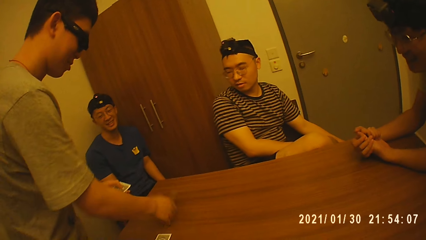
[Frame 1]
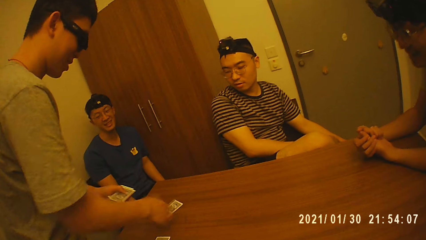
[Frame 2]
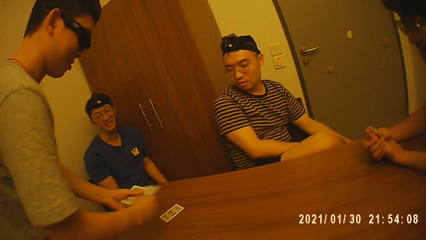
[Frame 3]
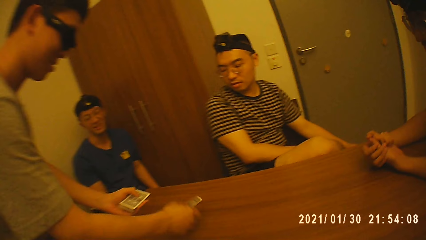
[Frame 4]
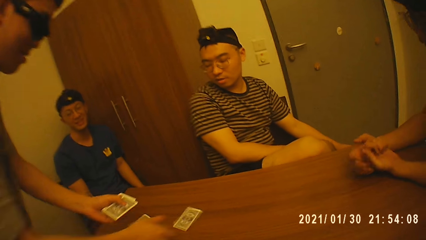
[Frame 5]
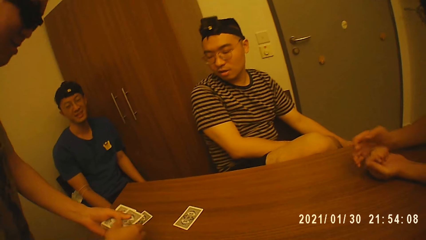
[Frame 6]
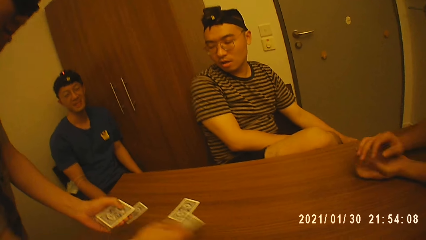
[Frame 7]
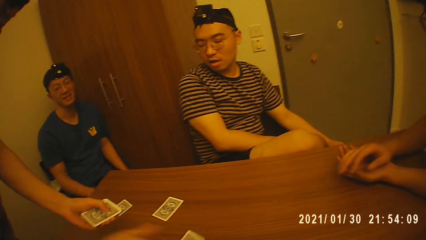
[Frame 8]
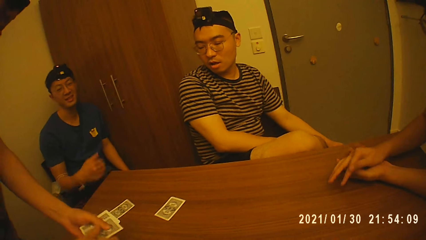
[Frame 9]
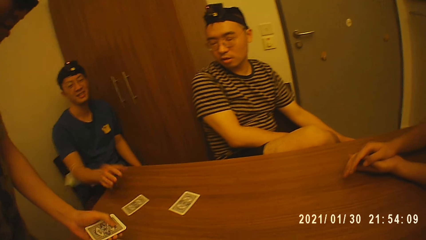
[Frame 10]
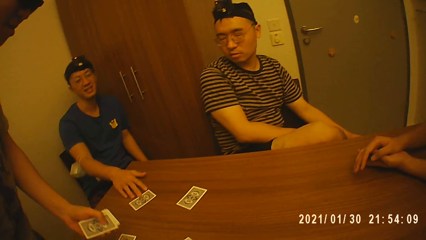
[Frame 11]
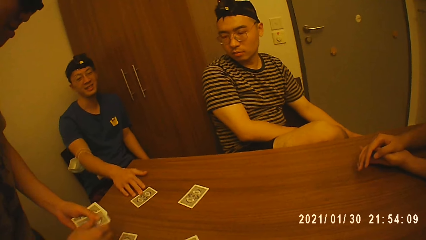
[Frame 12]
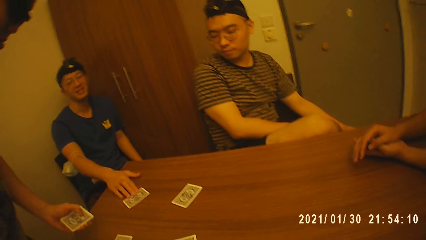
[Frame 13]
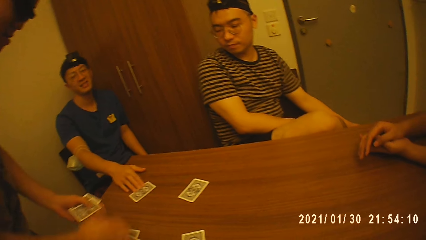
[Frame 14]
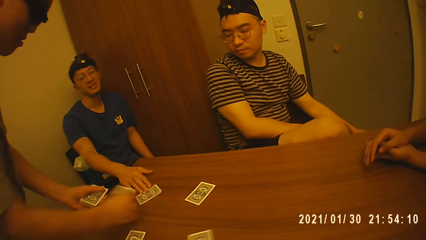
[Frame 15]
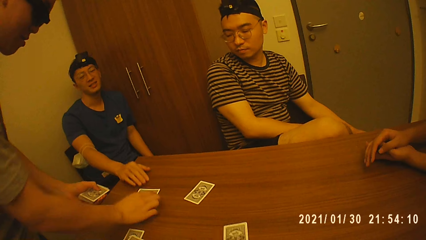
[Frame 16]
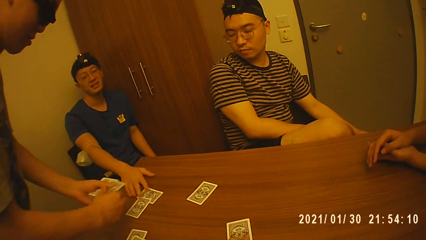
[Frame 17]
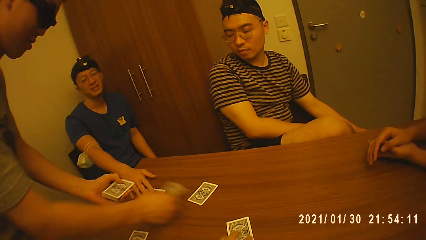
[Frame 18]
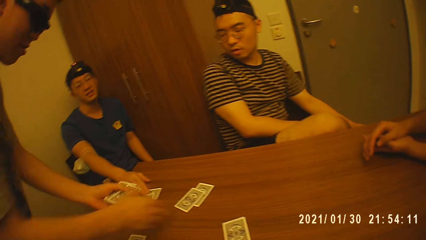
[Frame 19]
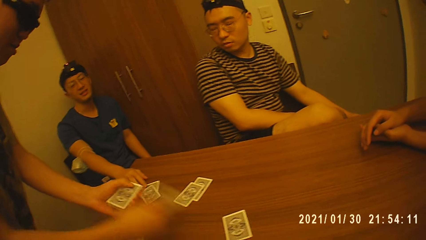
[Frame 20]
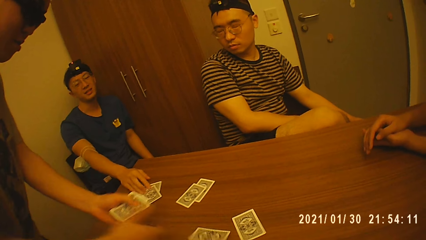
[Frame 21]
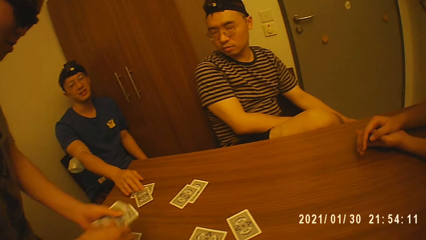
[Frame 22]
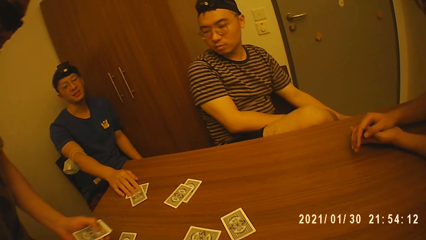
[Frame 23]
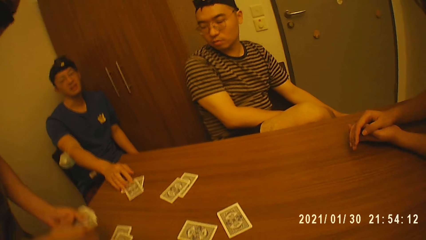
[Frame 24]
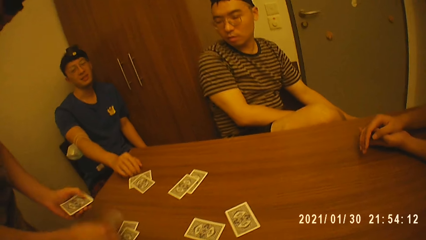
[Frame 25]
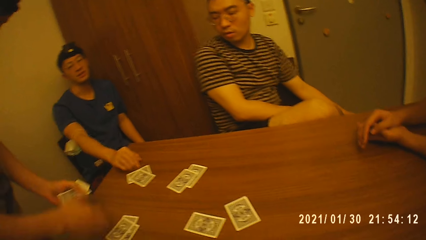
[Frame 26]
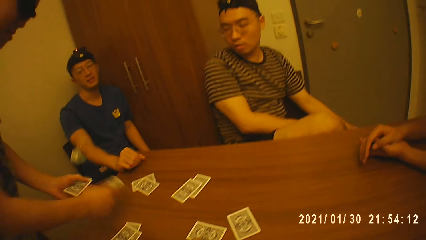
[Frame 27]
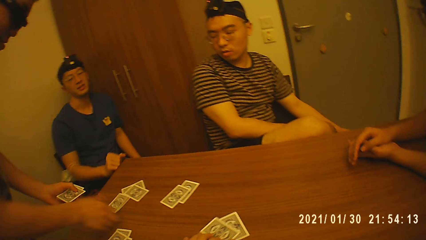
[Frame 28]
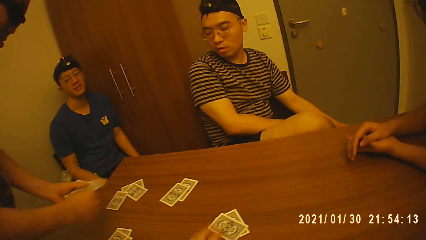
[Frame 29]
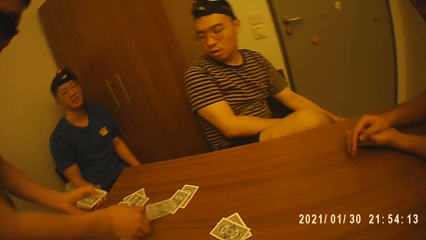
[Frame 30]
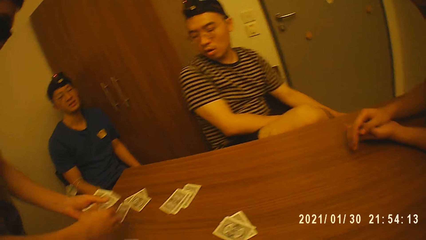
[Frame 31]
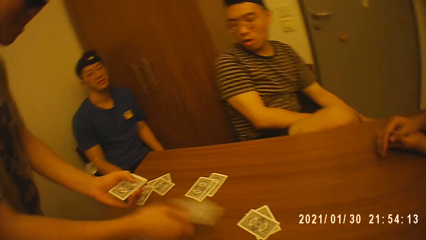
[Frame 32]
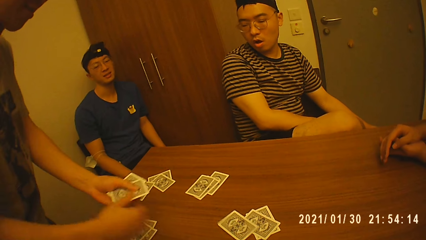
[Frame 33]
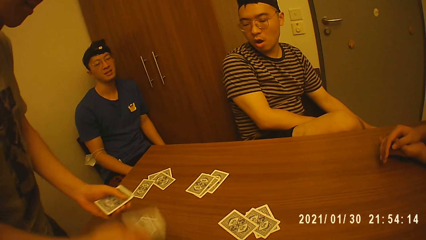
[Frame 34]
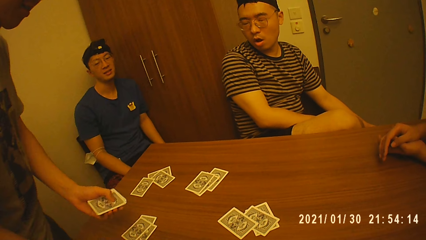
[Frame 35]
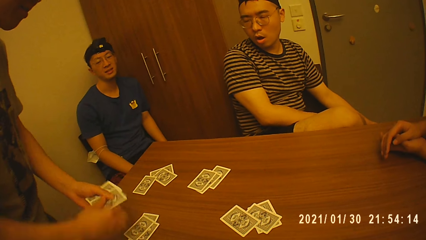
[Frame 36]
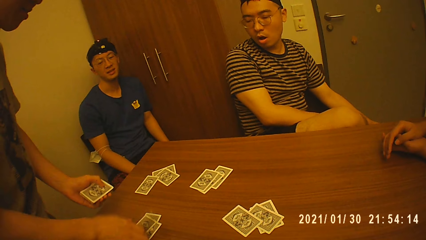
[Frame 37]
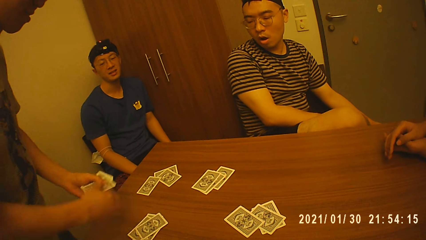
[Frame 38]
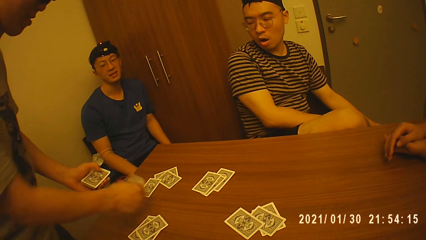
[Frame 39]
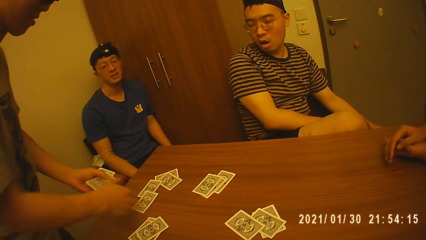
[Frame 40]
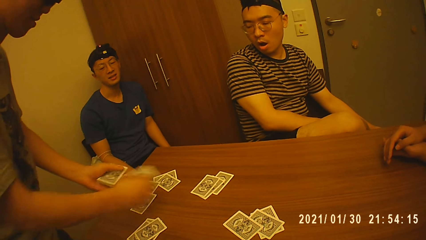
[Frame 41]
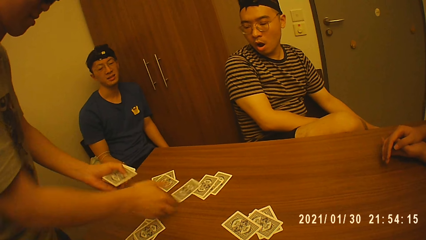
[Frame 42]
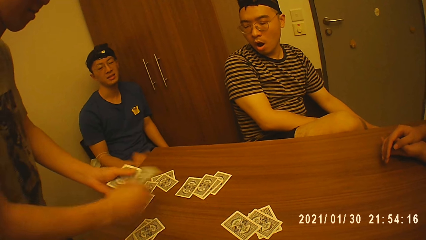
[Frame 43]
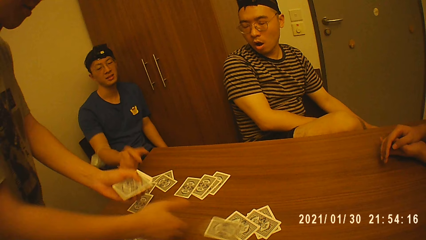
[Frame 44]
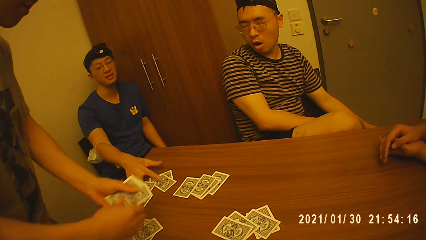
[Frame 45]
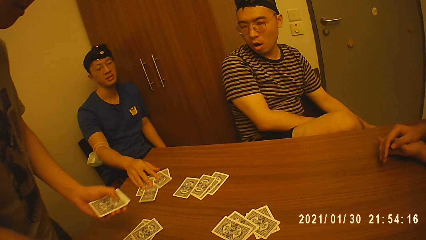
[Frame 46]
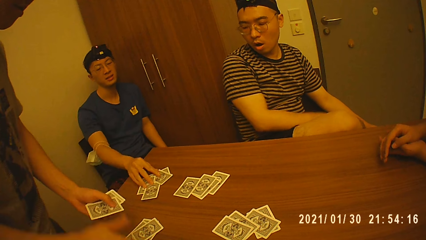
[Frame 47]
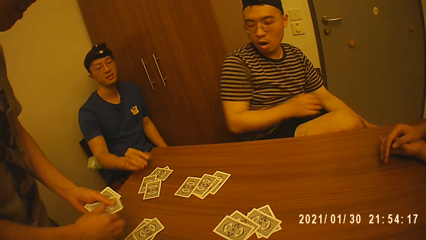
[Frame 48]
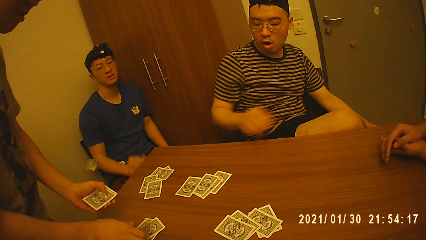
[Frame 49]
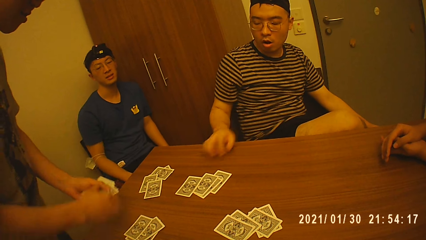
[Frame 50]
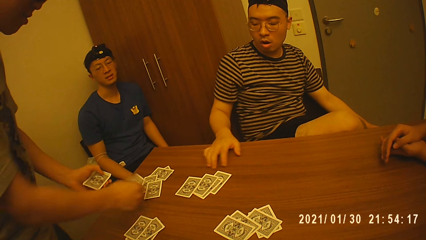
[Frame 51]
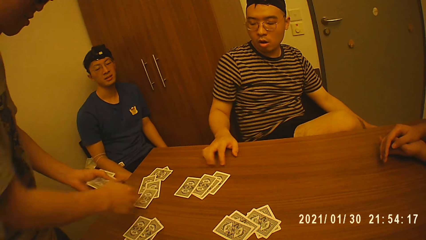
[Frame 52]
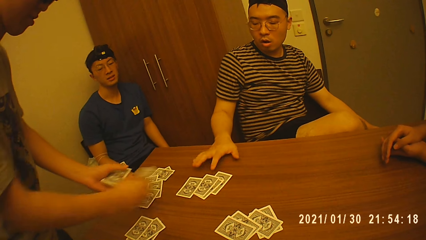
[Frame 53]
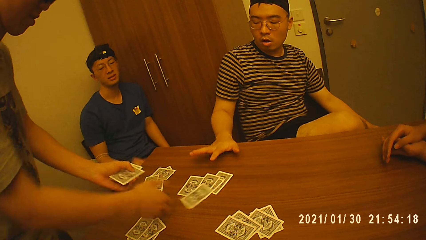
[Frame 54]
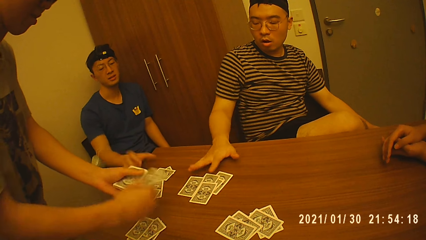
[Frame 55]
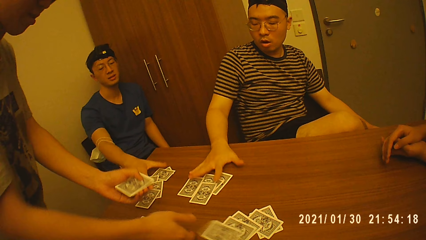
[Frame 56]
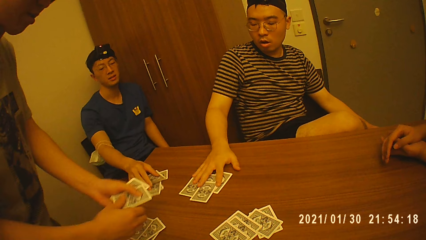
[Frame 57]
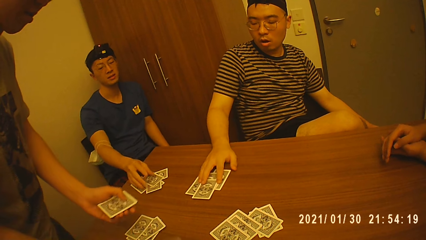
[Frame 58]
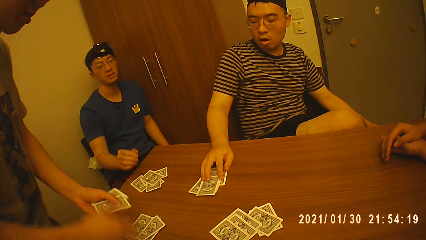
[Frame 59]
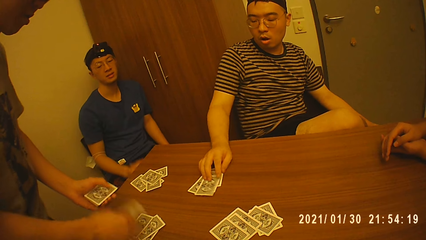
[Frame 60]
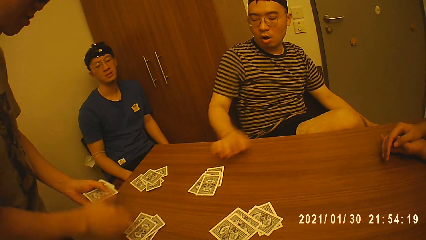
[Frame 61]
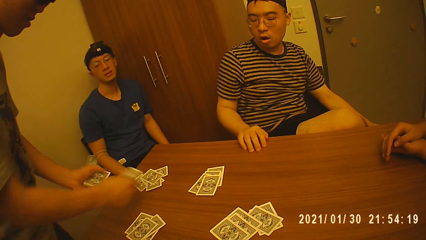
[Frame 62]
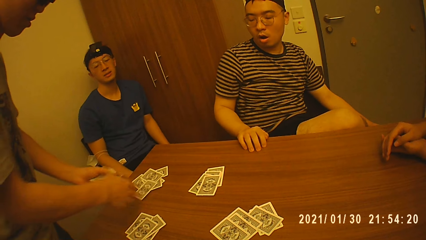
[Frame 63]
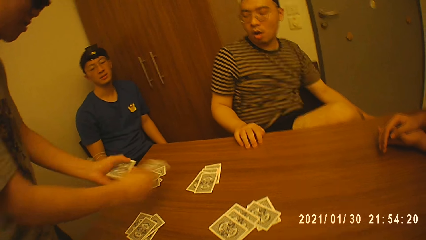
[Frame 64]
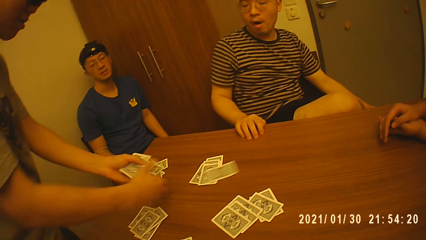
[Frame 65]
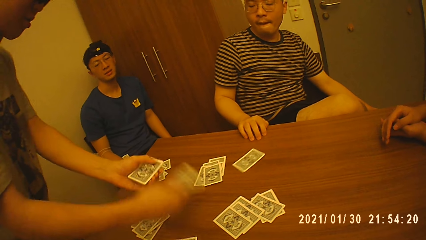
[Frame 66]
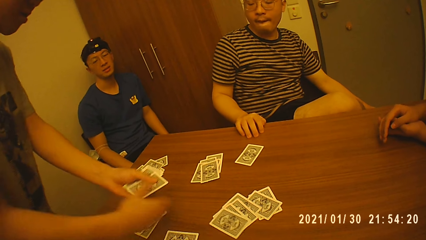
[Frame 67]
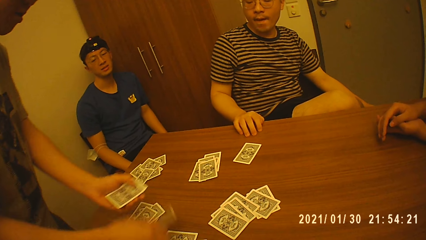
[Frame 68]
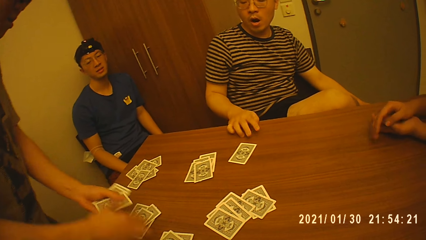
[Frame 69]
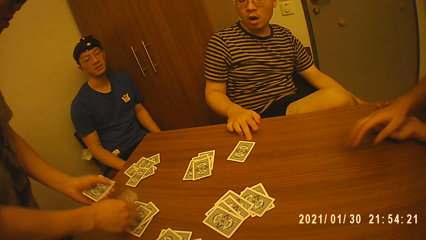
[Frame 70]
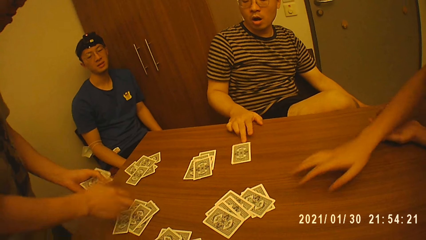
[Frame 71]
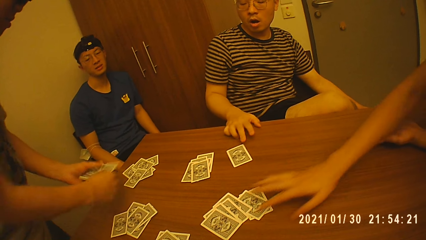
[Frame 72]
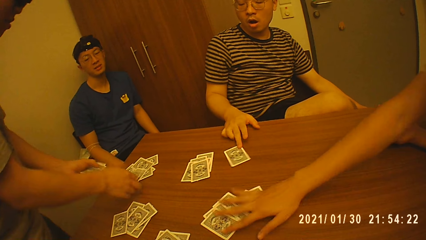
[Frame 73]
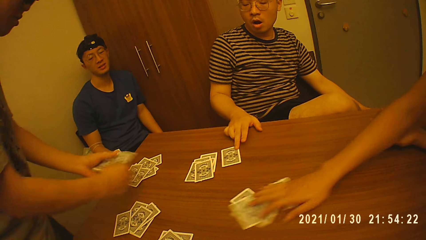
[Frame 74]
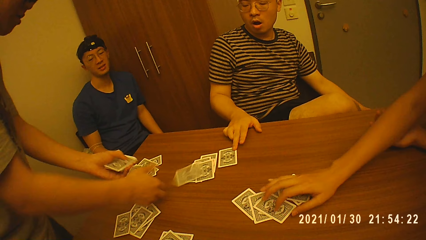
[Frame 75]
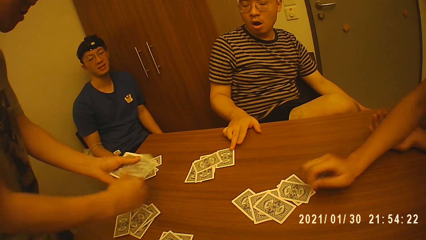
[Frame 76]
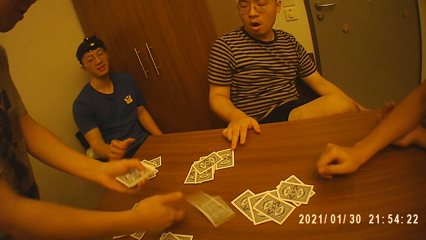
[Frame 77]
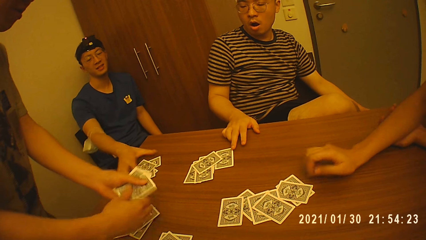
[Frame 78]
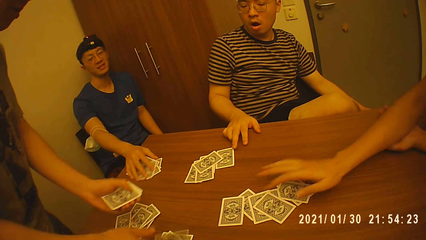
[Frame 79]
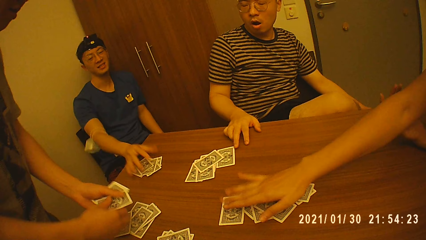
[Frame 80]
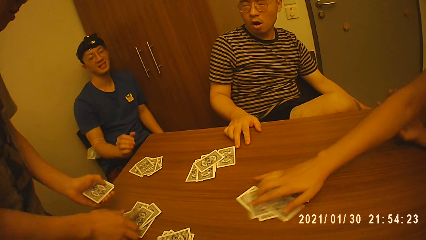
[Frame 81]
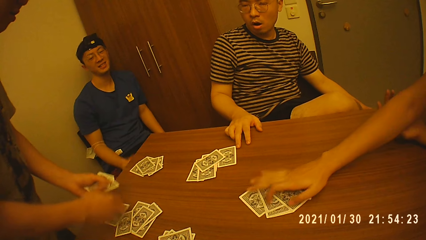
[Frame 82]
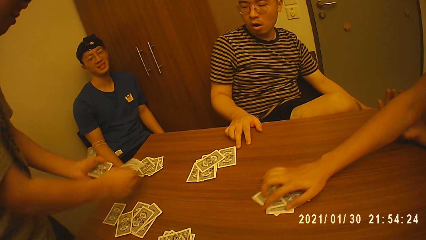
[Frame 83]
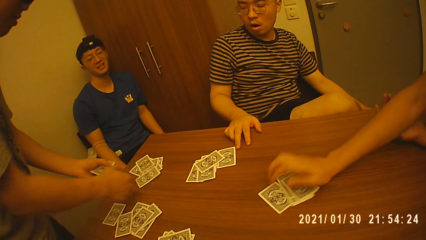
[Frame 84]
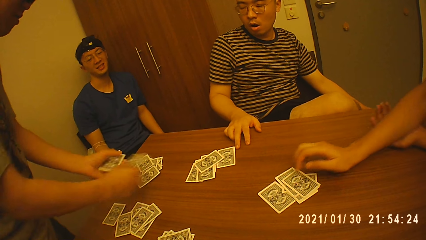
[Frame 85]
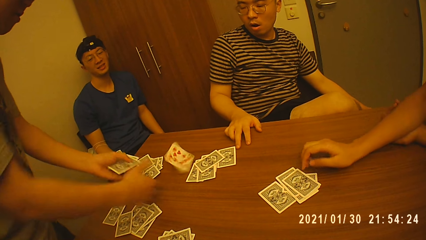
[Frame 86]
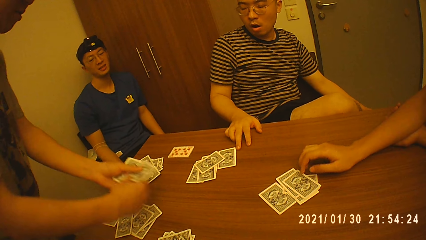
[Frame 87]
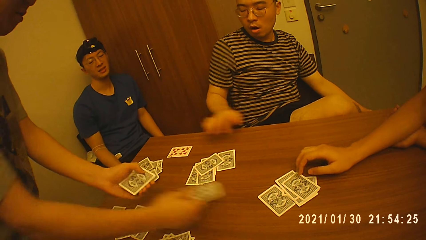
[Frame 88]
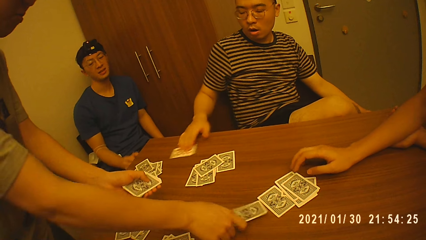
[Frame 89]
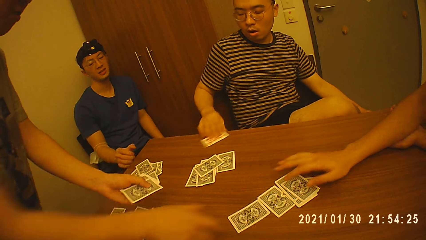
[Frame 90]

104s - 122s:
A man drops a card on the table repeatedly. Another man touches a card on the table. The first man drops a card on the table repeatedly. The second man touches the cards on the table. The first man drops a card on the table repeatedly. The second man touches the cards on the table. The first man drops a card on the table repeatedly. A third man moves cards towards himself. The first man drops a card on the table repeatedly. The second man moves cards towards himself. The first man drops a card on the table repeatedly. A fourth man flips the card from the table.
